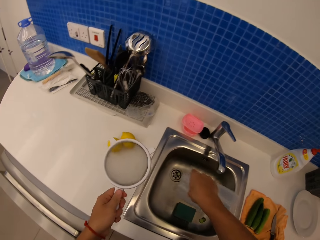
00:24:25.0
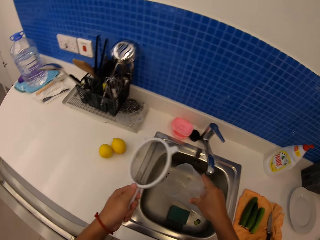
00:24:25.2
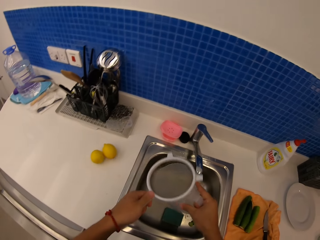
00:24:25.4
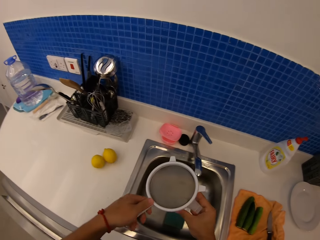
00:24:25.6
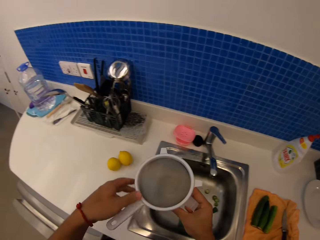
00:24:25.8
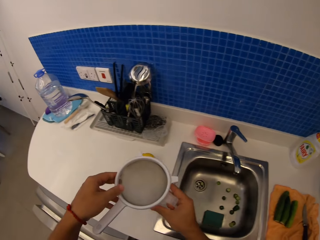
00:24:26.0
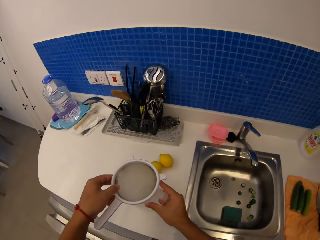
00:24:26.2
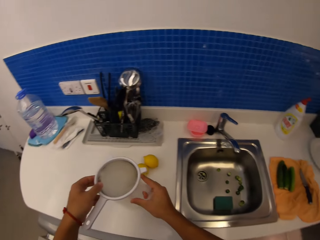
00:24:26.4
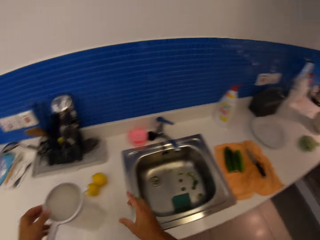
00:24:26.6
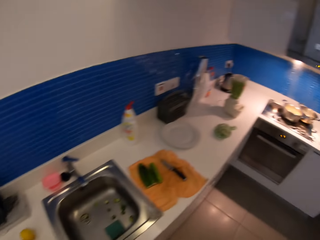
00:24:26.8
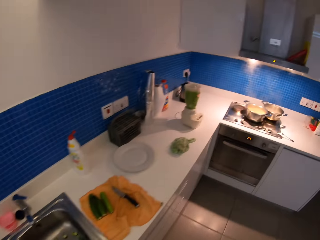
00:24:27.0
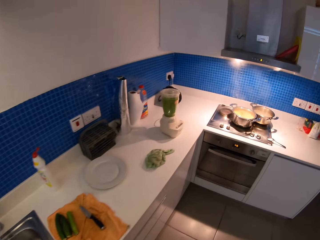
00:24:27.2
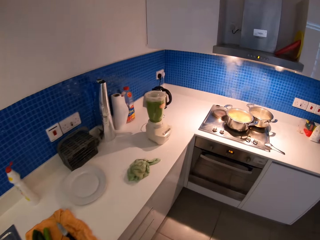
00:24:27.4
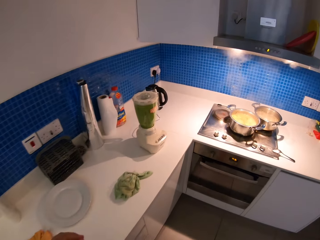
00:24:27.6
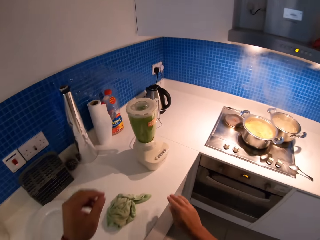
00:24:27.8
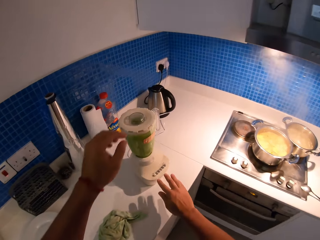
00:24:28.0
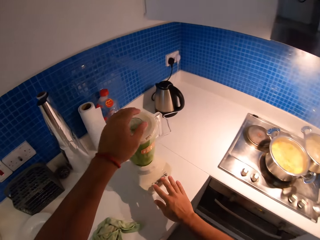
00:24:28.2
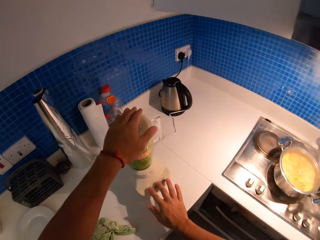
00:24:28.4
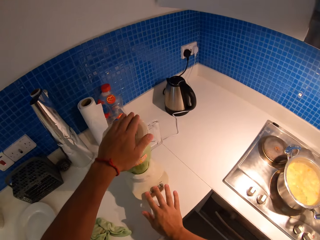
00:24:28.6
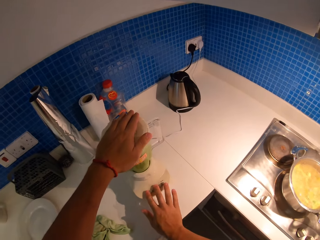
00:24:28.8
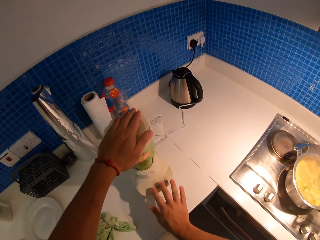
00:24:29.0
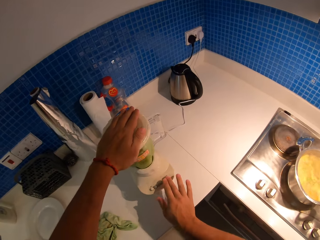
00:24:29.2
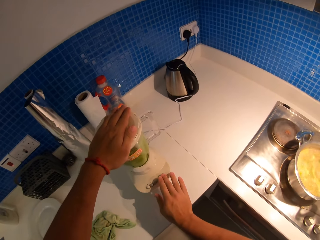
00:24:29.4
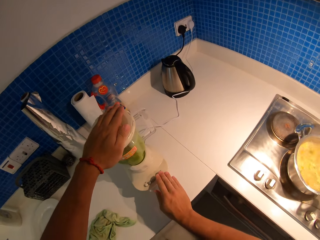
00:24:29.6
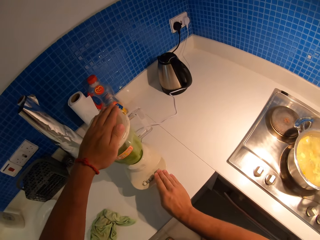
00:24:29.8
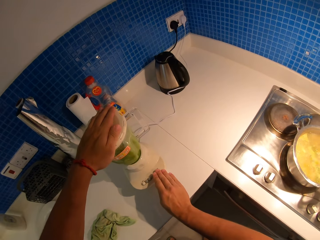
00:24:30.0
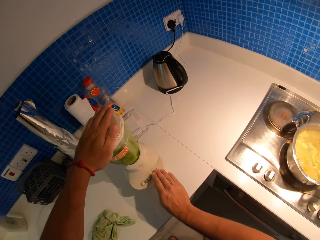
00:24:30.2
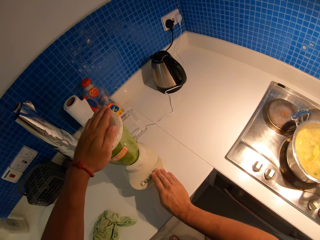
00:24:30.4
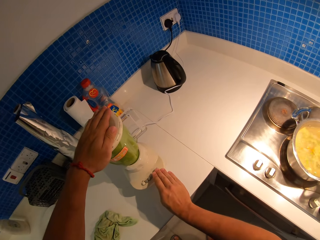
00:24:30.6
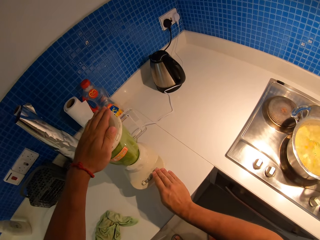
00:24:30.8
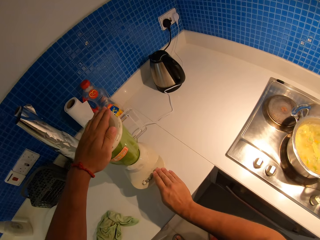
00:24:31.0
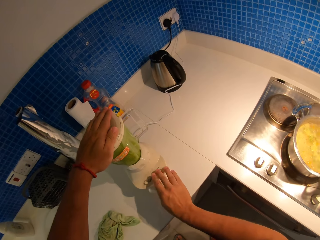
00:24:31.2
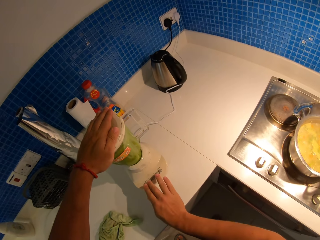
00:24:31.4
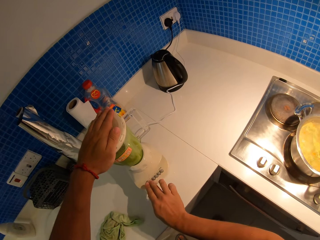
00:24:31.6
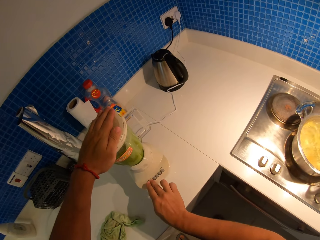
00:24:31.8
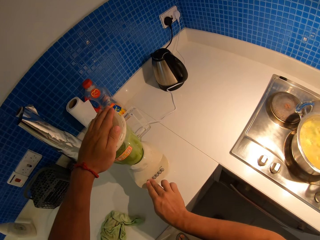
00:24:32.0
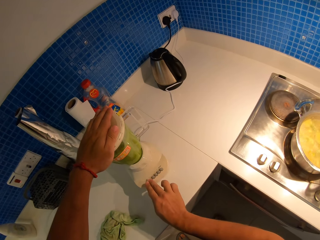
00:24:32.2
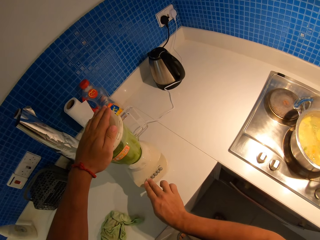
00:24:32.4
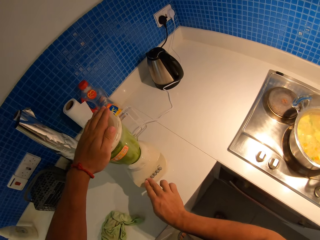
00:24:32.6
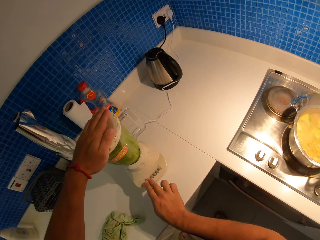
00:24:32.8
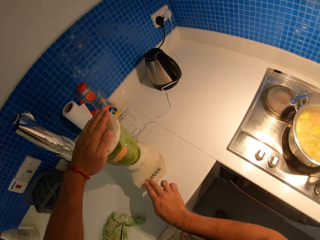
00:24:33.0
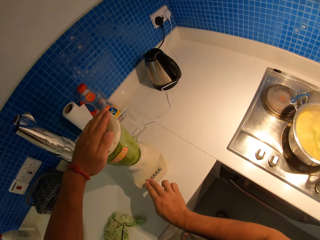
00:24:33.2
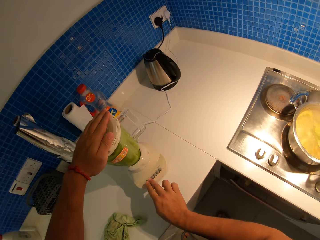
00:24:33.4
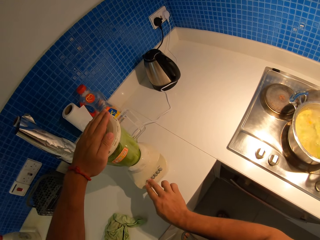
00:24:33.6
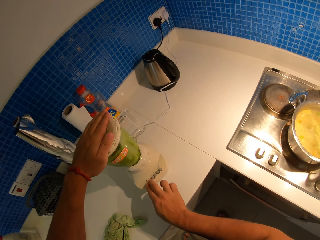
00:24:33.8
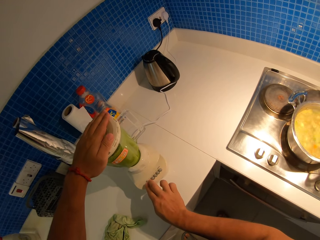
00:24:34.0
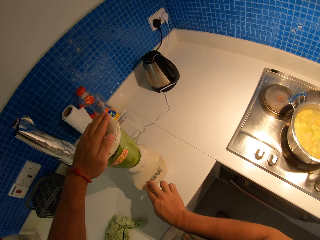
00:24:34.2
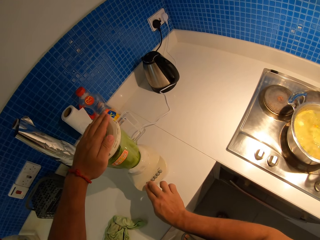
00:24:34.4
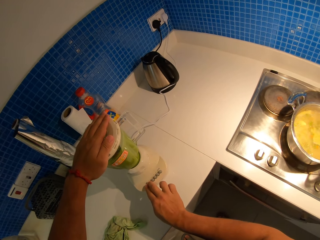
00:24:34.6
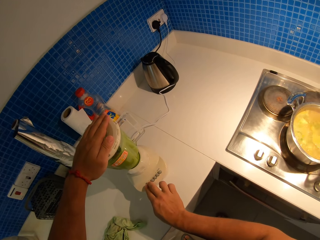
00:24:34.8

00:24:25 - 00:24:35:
The camera wearer puts the sieve on the jug. They put the jug on the kitchen counter. They switch on the blender. They blend cucumber in the blender.

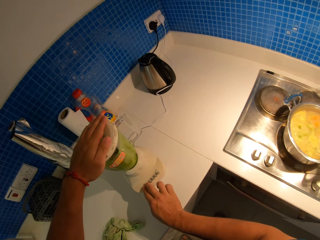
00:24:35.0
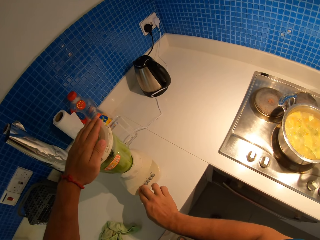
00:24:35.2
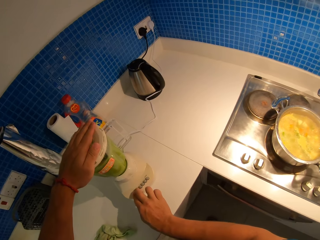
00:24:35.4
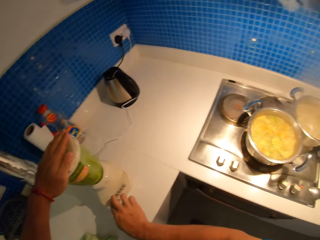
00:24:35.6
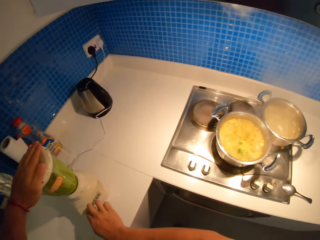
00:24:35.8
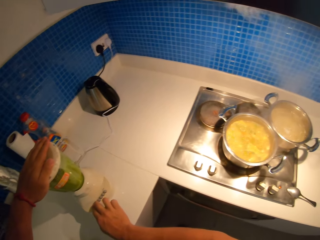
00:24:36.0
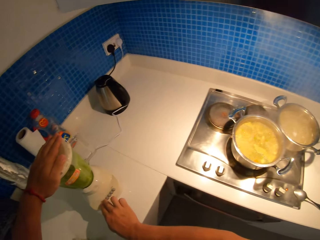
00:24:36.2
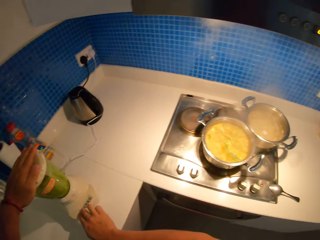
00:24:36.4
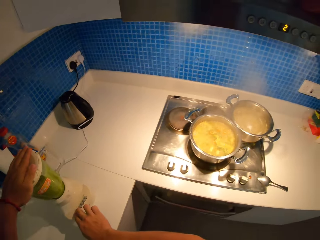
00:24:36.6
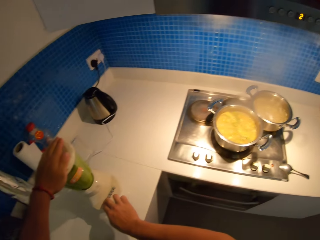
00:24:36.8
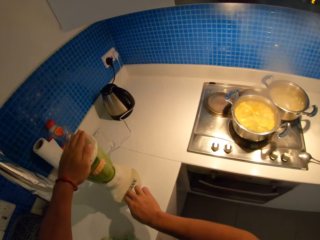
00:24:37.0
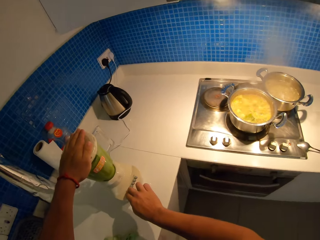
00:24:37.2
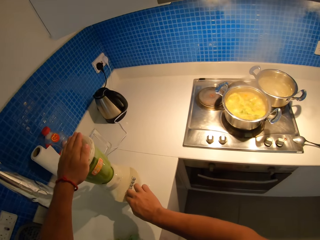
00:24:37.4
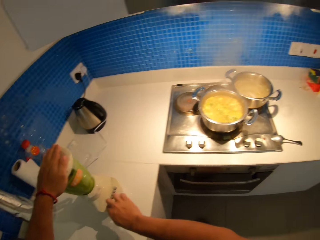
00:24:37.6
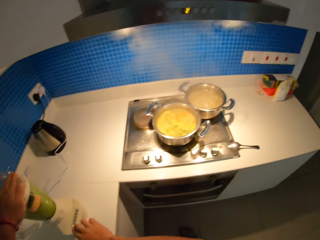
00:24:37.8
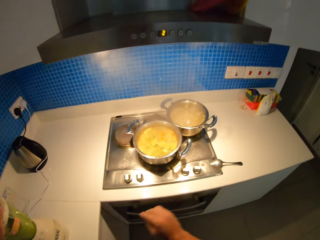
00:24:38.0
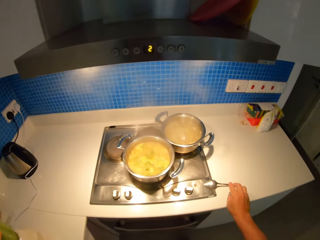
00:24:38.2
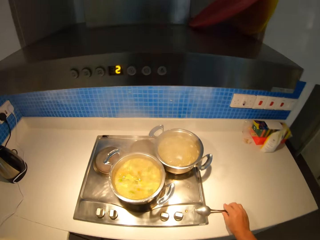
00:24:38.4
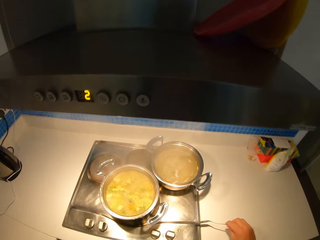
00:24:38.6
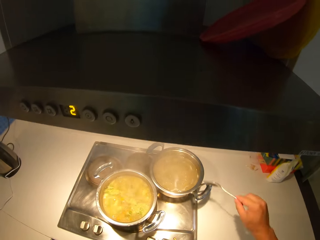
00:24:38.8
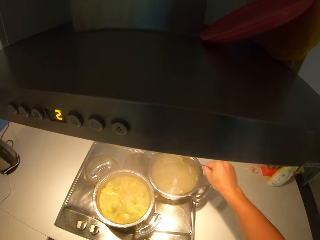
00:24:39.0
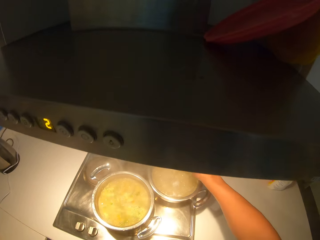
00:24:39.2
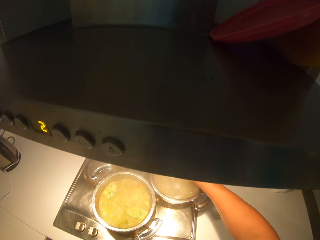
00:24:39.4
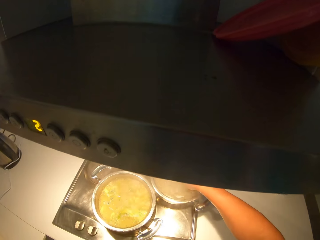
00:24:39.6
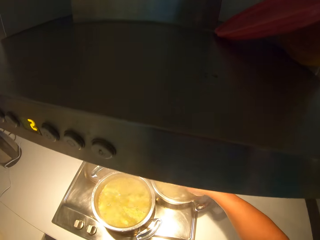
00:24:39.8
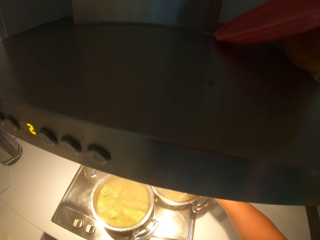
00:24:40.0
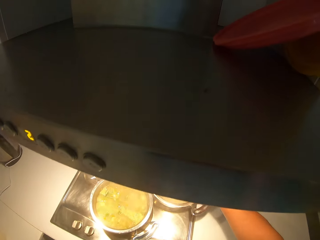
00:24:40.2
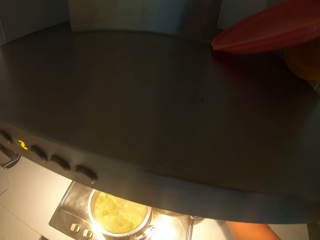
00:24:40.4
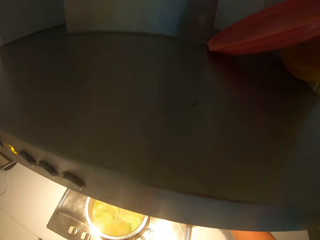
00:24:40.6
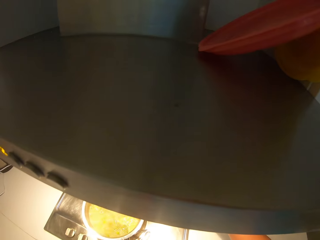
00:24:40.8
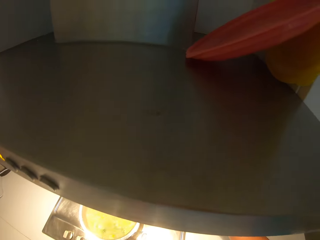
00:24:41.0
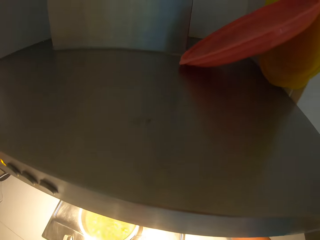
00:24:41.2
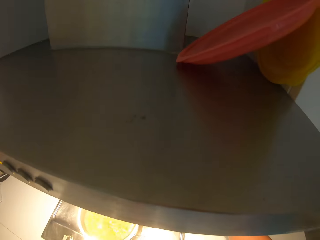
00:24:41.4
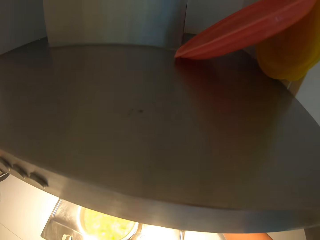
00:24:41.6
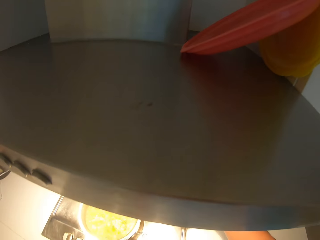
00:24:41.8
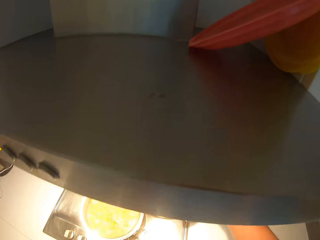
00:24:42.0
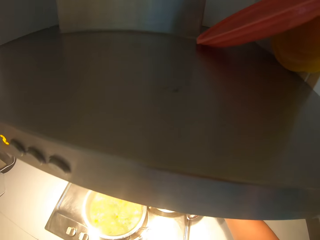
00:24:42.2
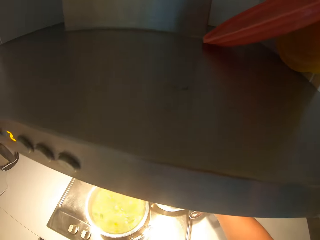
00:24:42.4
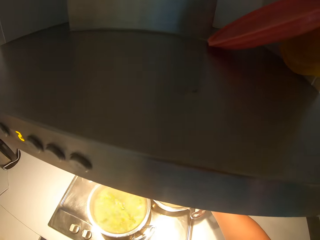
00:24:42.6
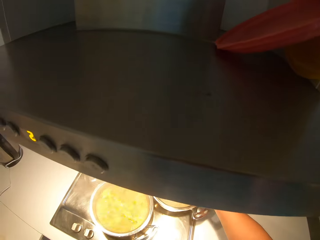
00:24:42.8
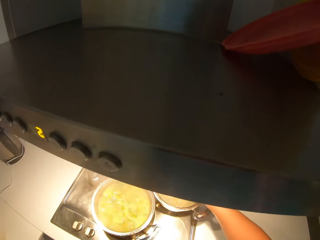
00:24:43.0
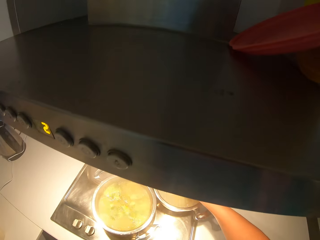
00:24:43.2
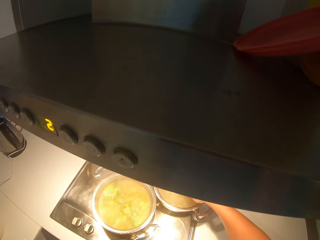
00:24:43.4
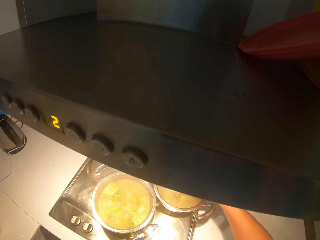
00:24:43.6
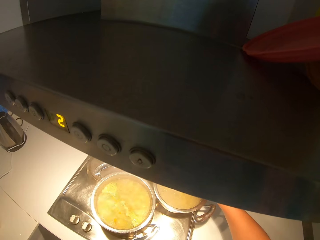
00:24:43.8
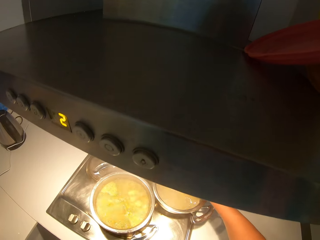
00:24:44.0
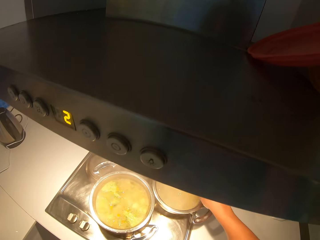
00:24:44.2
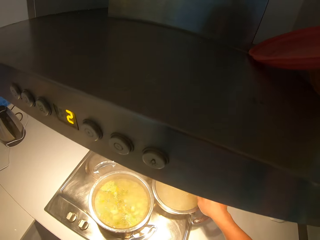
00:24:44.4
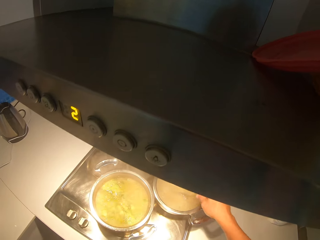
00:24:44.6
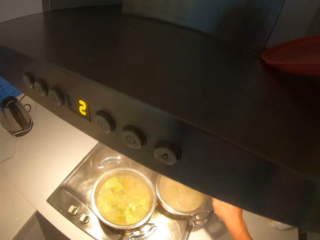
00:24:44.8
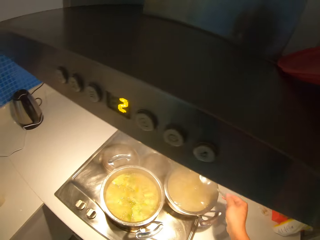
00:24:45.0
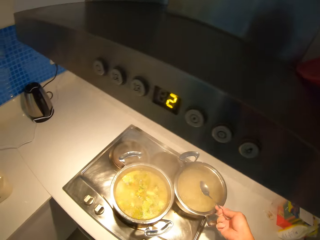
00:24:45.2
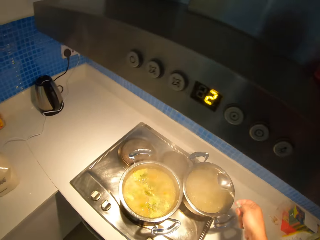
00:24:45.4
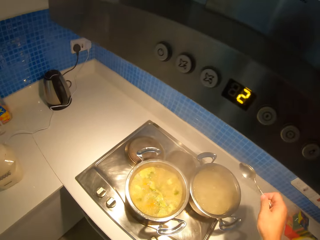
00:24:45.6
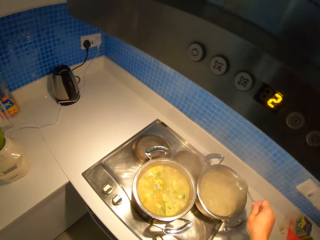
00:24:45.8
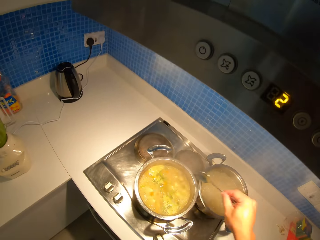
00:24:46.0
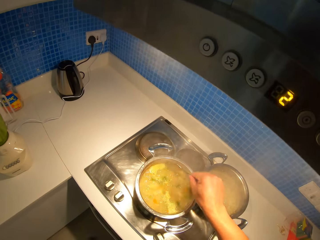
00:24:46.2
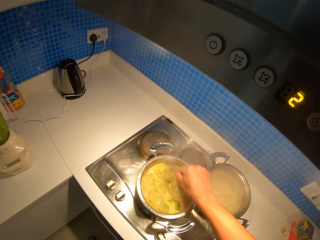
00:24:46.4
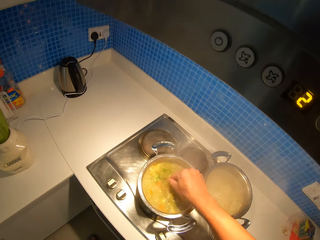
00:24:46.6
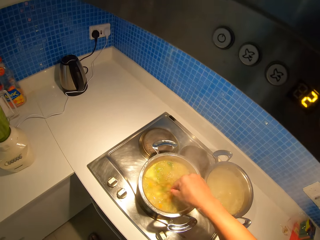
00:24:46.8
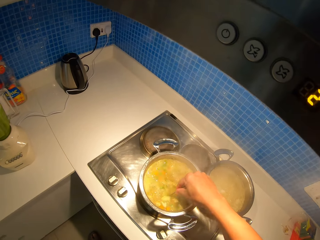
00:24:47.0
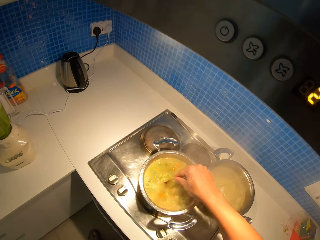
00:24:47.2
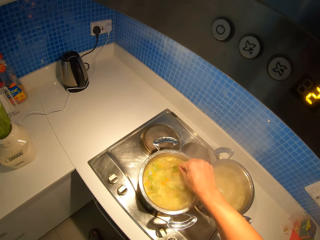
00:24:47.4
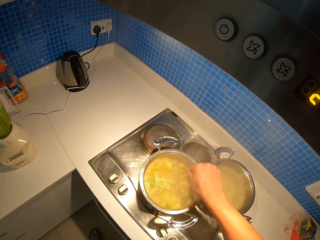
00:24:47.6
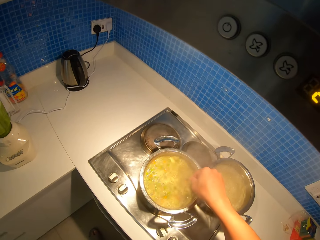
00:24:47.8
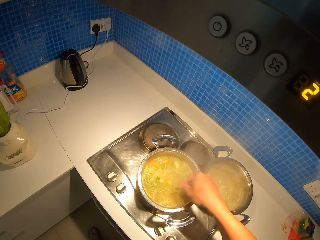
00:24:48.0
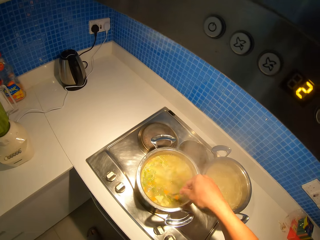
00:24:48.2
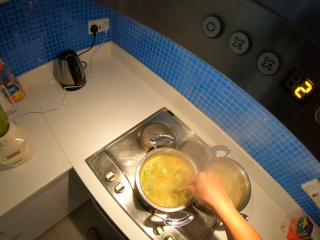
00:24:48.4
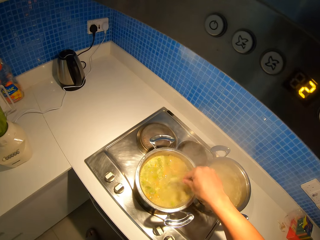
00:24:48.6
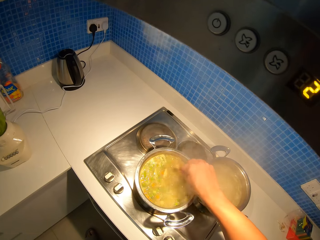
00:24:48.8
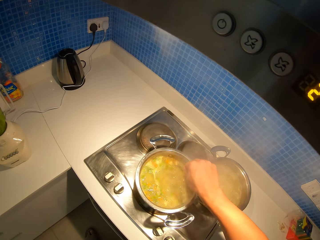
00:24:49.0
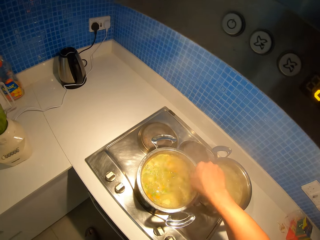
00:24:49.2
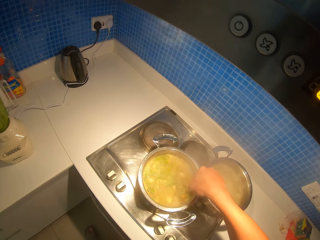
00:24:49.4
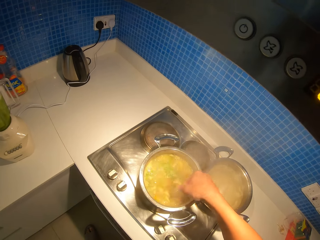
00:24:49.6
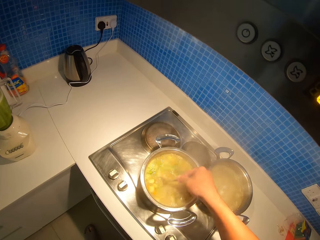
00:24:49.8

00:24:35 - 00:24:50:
The camera wearer blends cucumber in a blender. They pick up a spoon. They stir the macaroni pot with the spoon. They stir the macaroni pot again.
